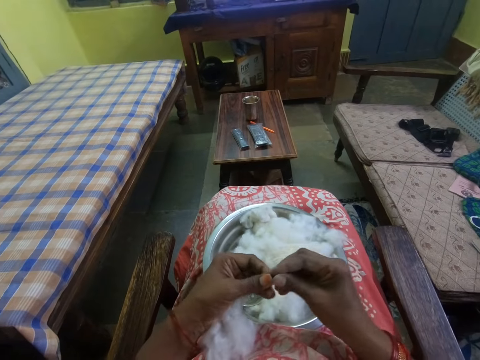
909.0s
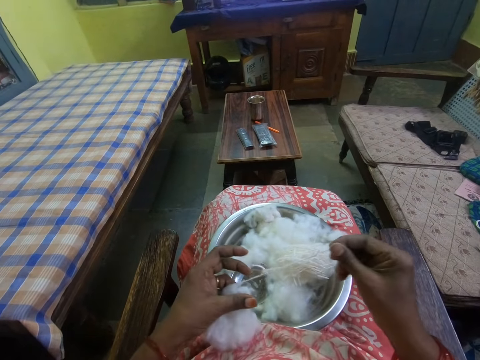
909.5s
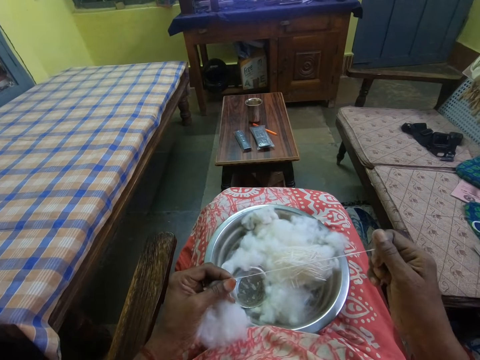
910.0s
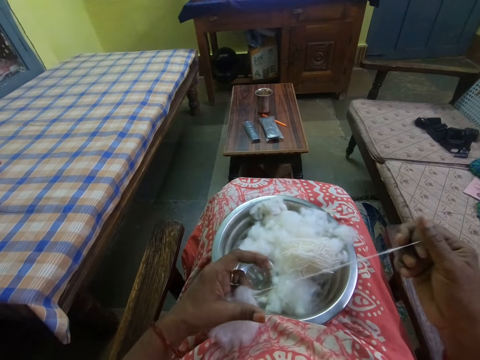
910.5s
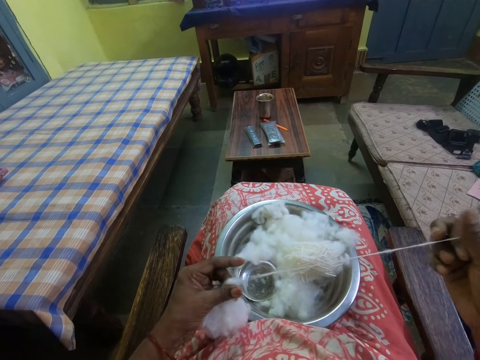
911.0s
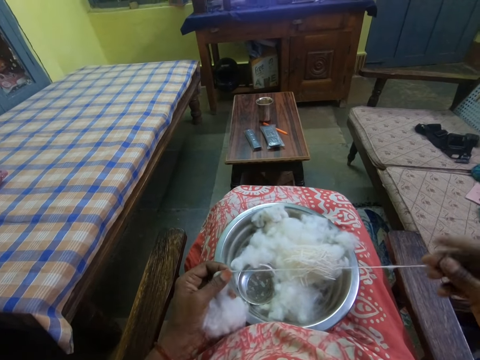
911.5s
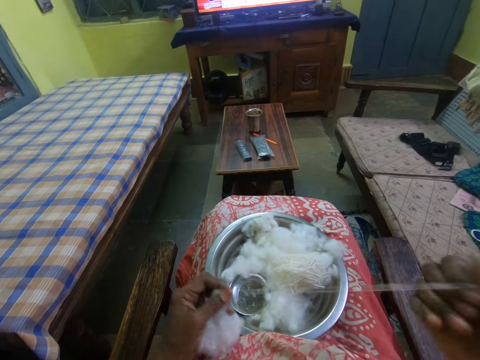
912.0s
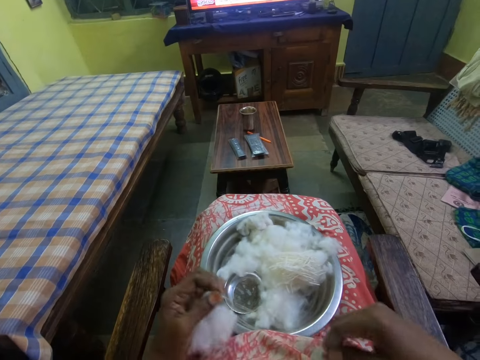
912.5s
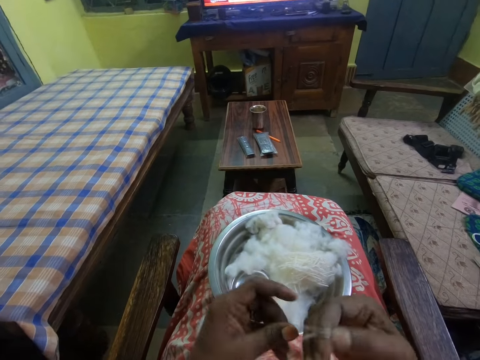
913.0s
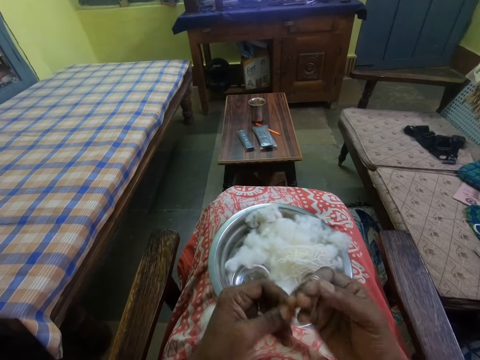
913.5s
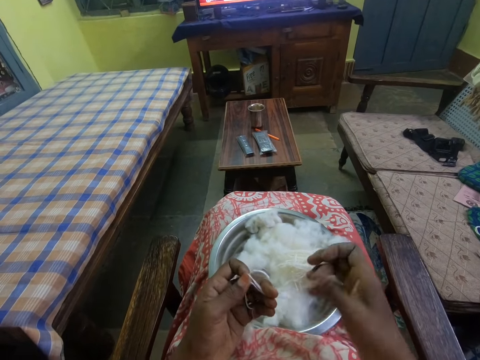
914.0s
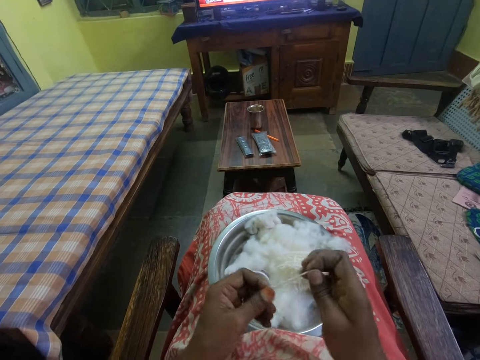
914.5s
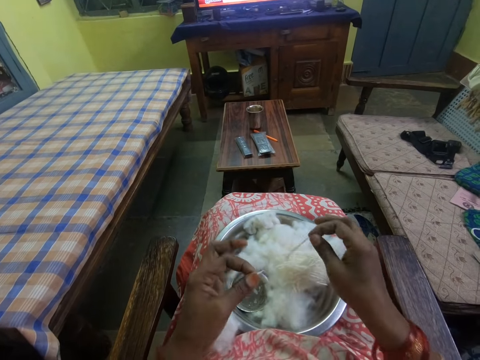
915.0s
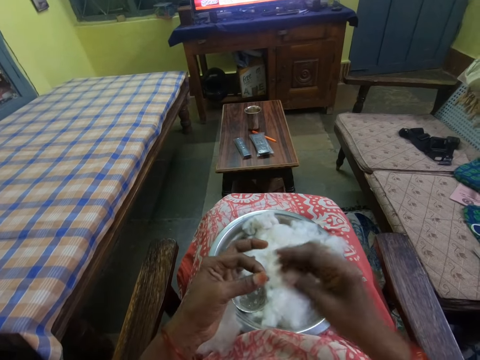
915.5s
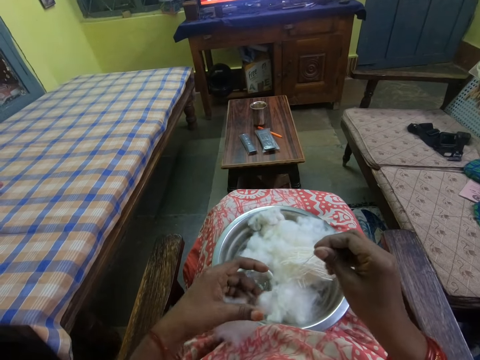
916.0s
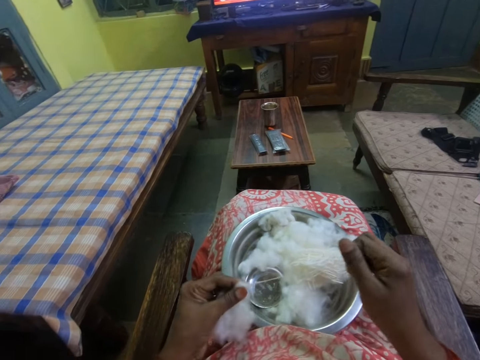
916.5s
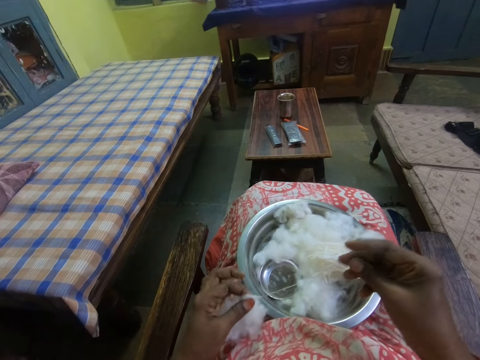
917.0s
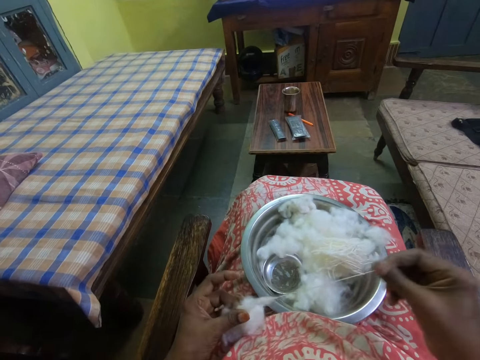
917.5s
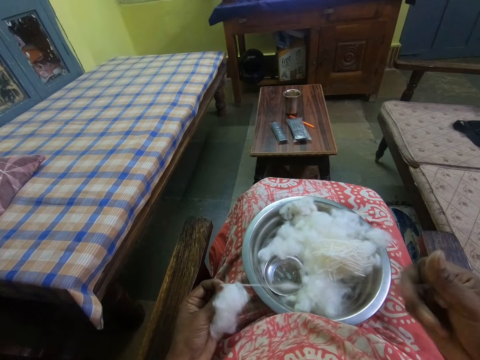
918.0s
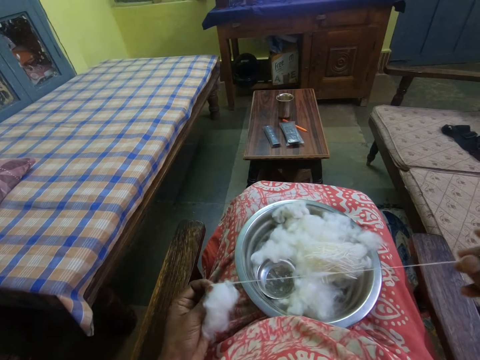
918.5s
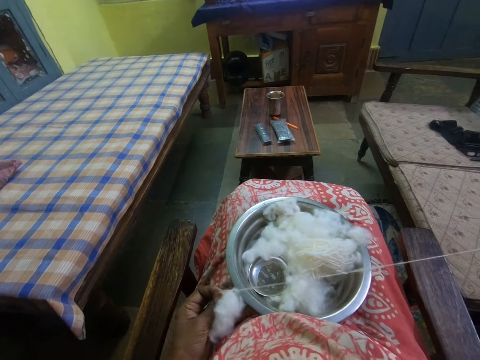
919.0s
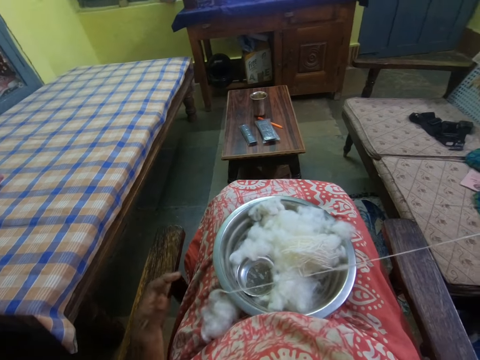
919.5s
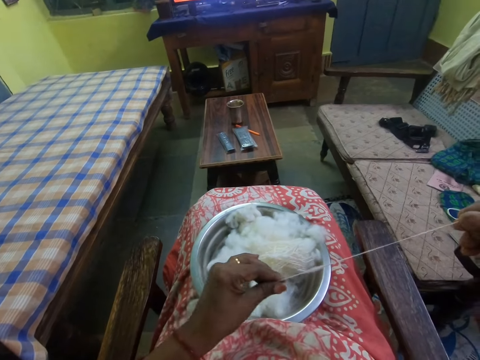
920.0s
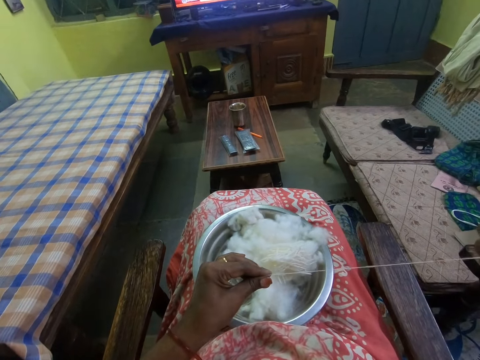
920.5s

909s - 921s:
The camera wearer unrolls a cotton wool strand from the cotton wool. They fold the cotton wool strand. They put the cotton wool strand in the tray. They unroll a cotton wool strand from the cotton wool.

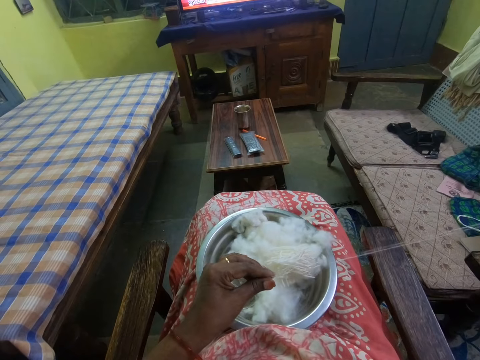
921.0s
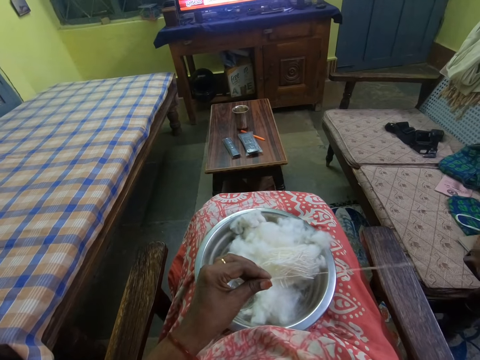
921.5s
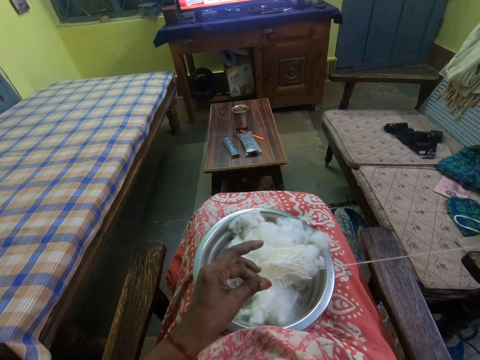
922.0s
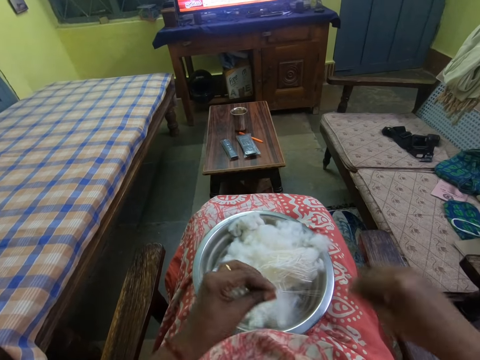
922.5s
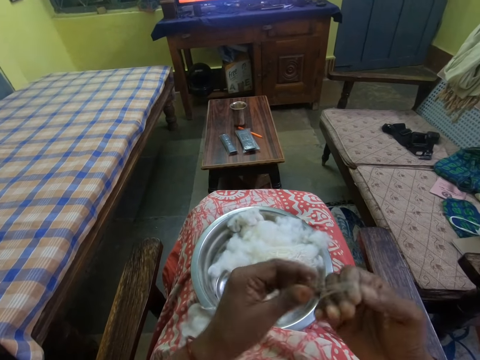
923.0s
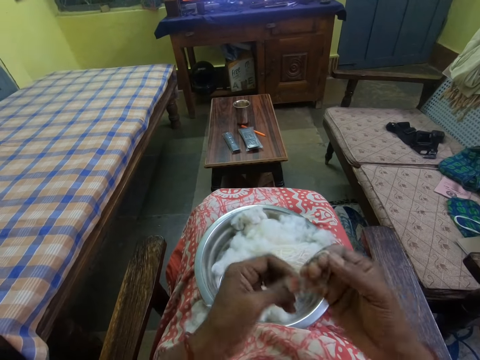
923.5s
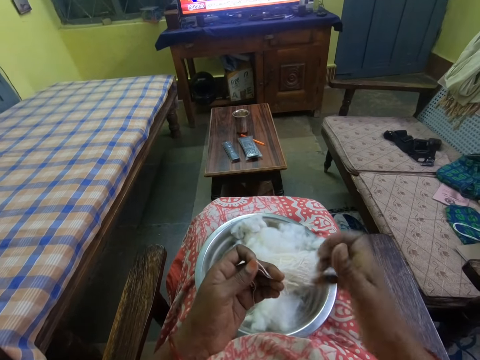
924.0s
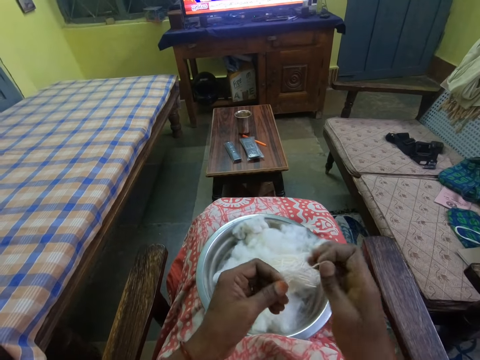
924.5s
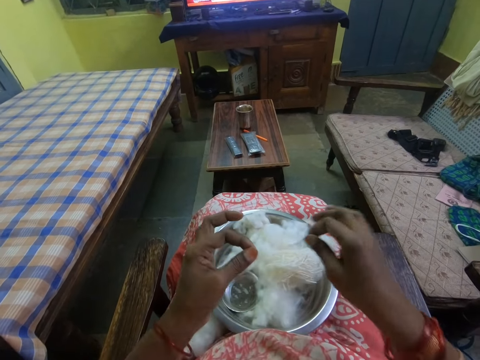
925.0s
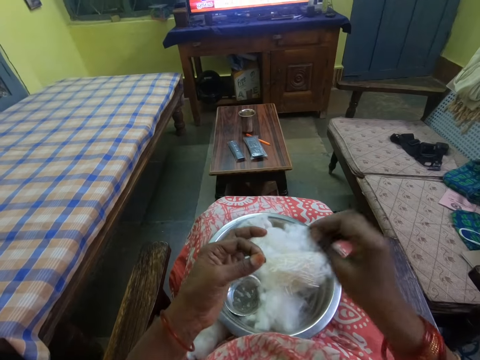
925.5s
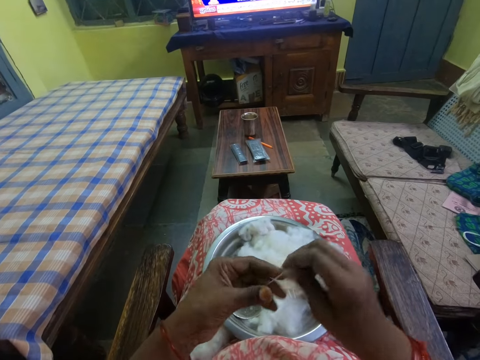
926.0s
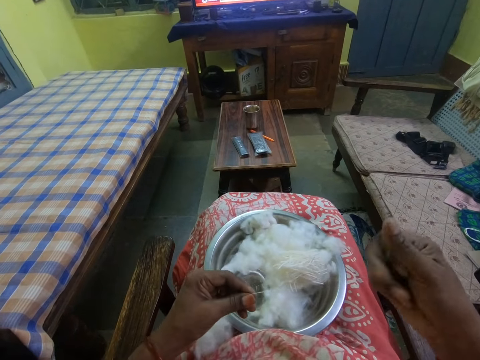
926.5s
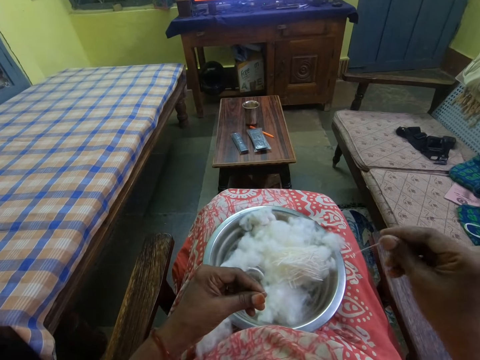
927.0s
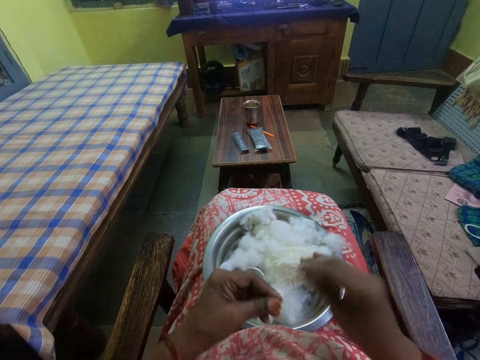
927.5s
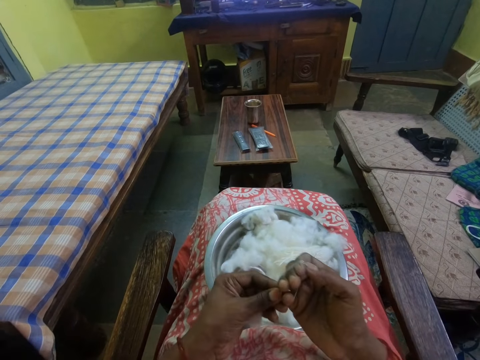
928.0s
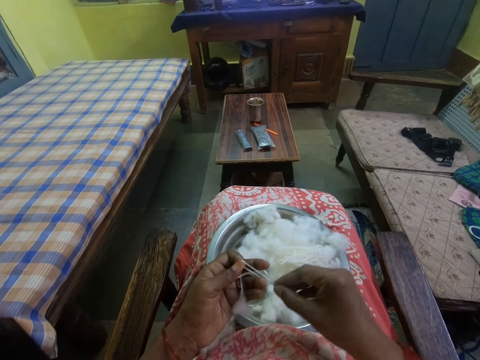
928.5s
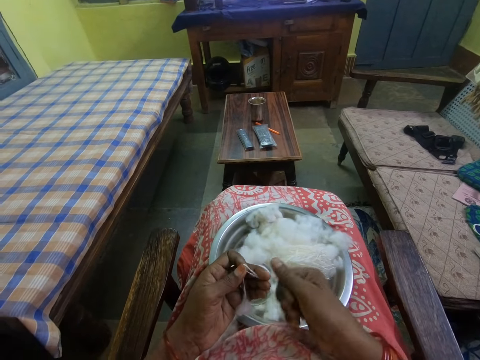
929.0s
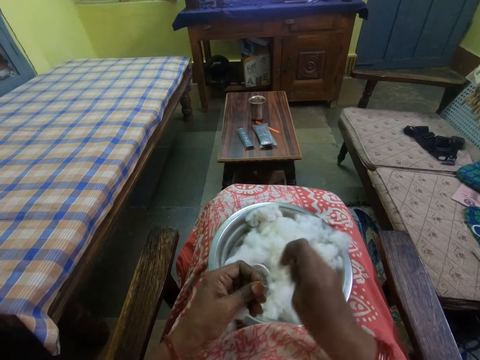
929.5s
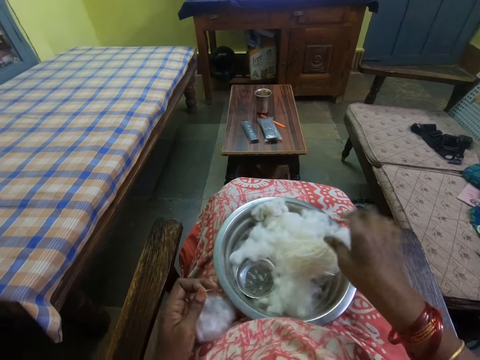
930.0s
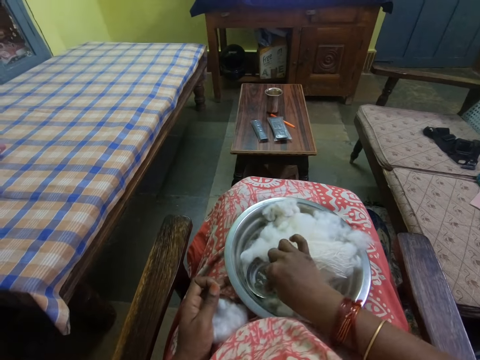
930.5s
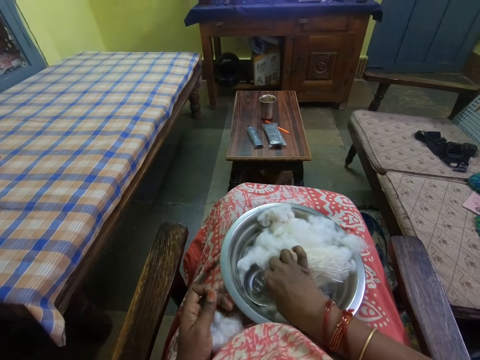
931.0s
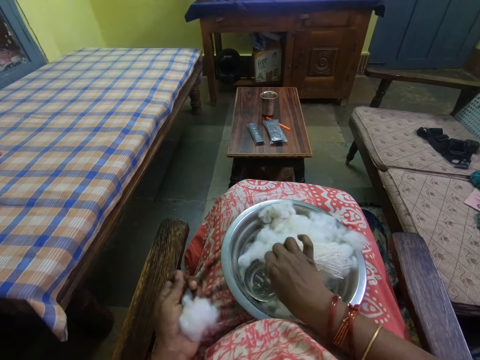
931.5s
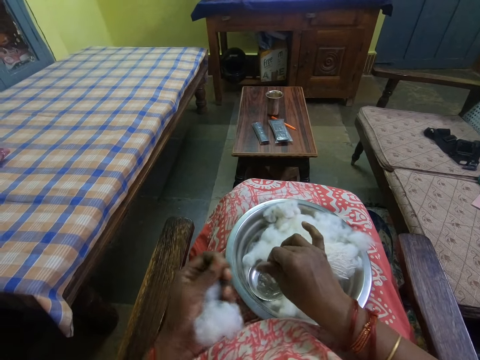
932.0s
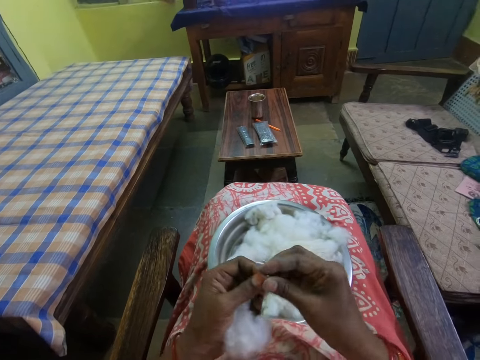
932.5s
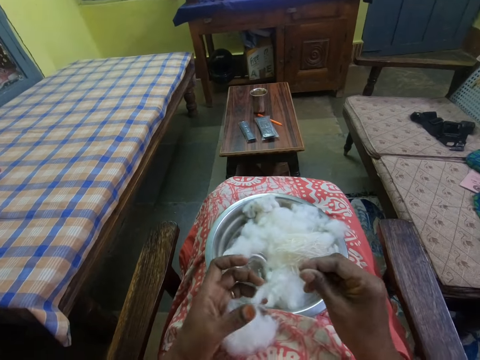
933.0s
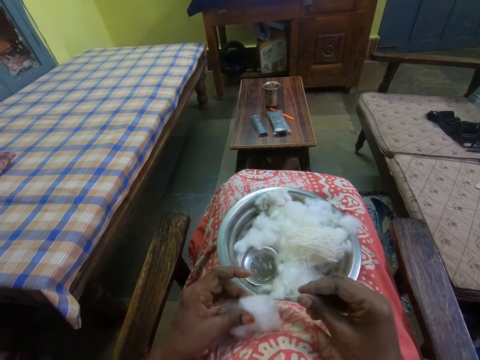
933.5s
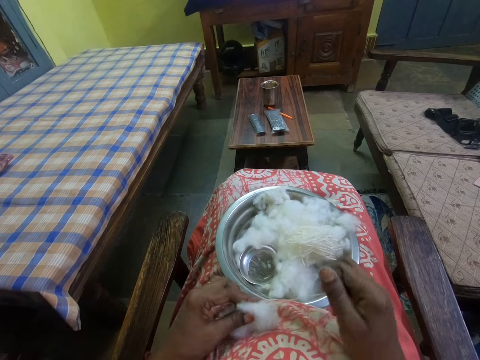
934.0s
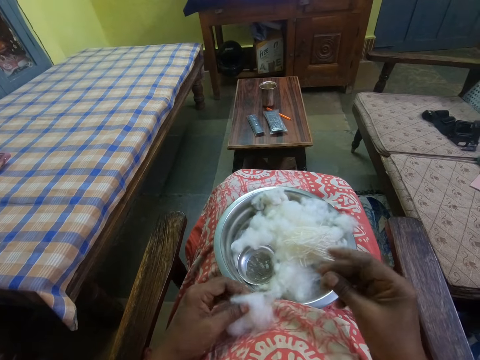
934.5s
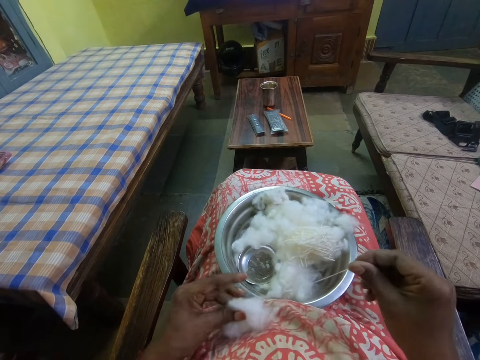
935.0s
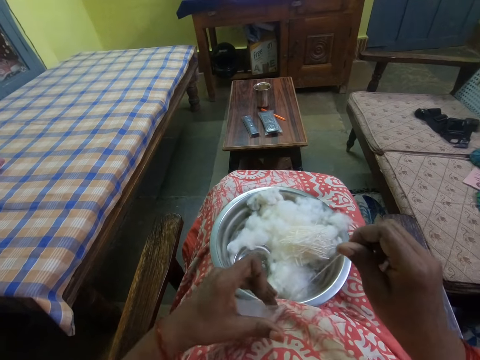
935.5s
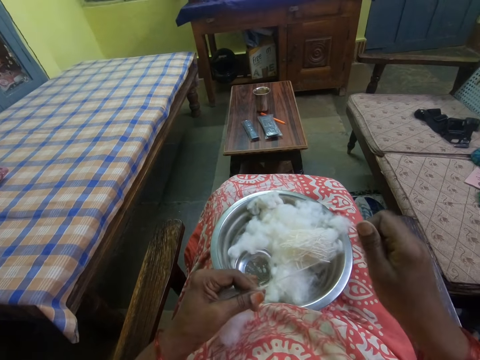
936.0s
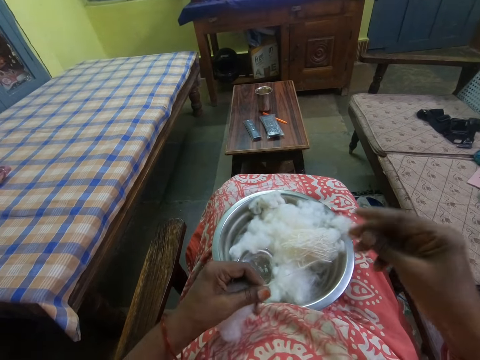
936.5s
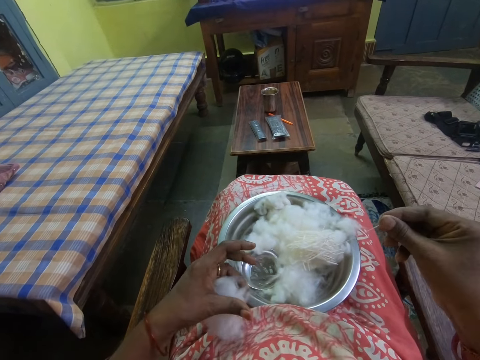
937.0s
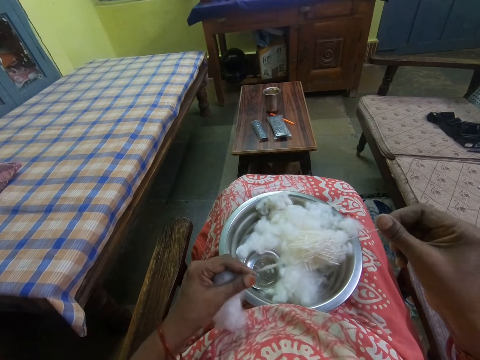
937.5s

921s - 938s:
The camera wearer folds the cotton wool strand. They put the cotton wool strand in the tray. They unroll a cotton wool strand from the cotton wool. They fold the cotton wool strand. They put the cotton wool strand in the tray. They dip their fingers in the liquid inside the bowl. They rub their fingers. They unroll a cotton wool strand from the cotton wool.
